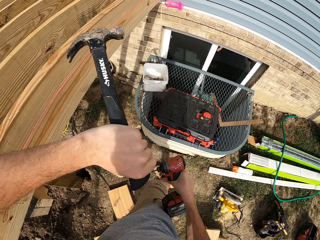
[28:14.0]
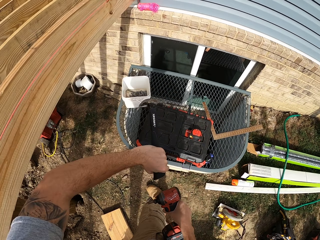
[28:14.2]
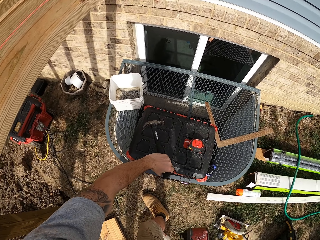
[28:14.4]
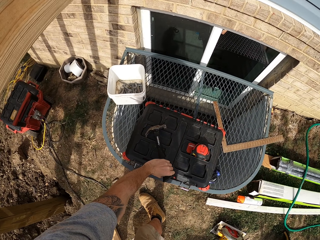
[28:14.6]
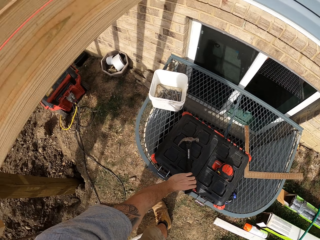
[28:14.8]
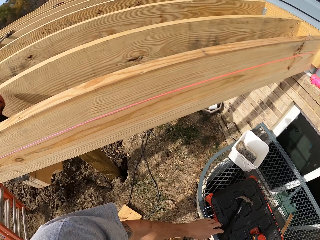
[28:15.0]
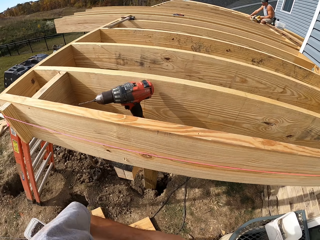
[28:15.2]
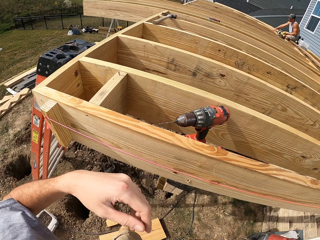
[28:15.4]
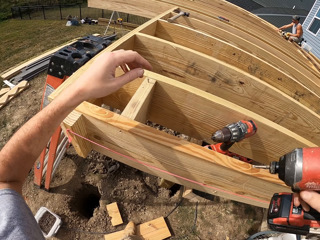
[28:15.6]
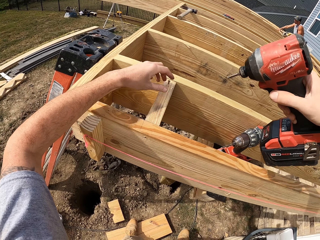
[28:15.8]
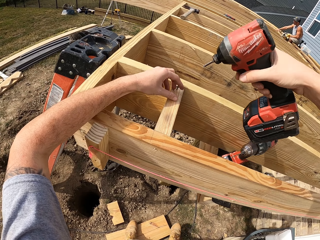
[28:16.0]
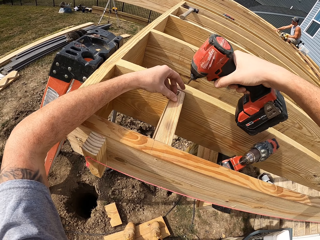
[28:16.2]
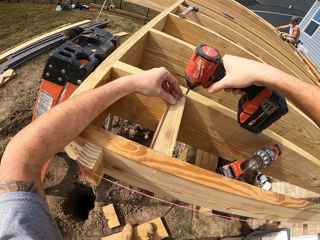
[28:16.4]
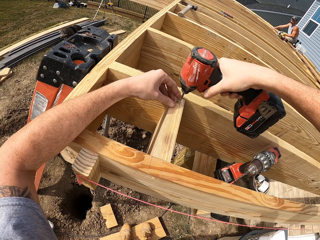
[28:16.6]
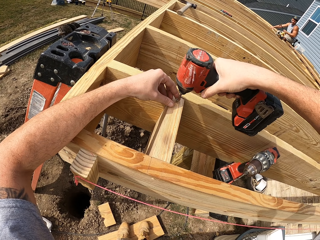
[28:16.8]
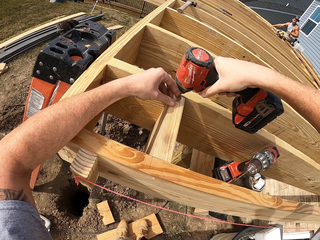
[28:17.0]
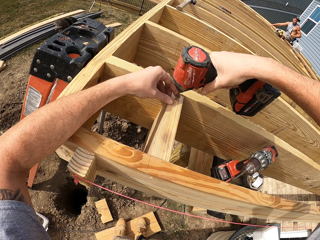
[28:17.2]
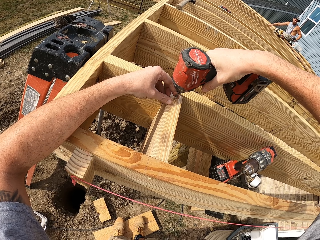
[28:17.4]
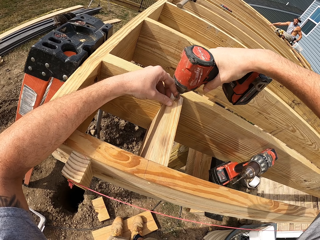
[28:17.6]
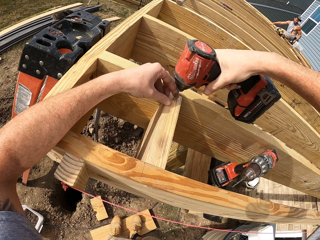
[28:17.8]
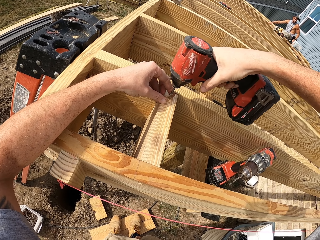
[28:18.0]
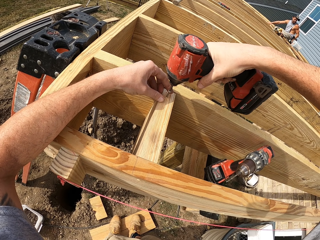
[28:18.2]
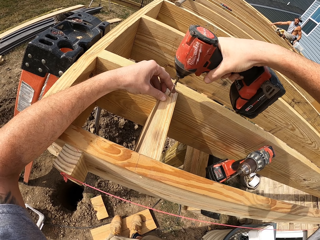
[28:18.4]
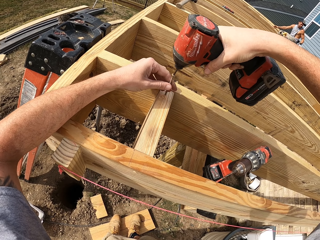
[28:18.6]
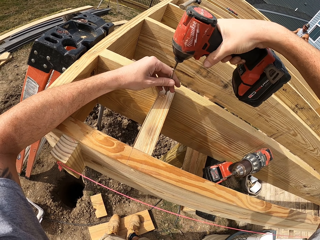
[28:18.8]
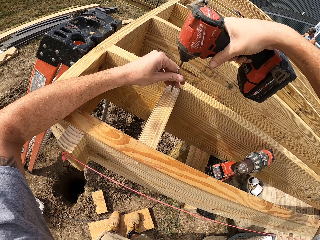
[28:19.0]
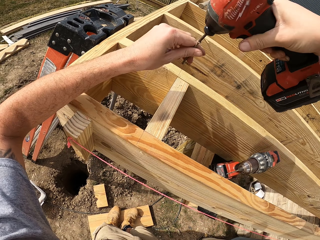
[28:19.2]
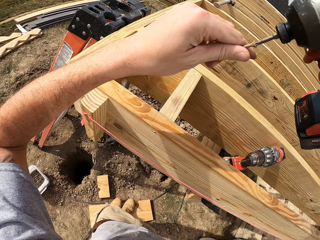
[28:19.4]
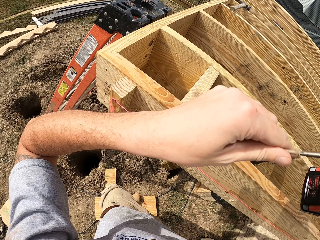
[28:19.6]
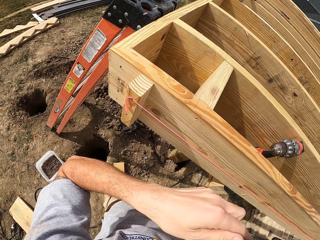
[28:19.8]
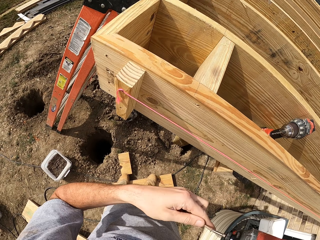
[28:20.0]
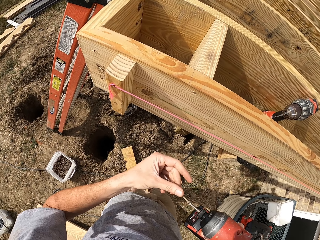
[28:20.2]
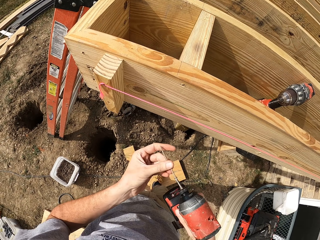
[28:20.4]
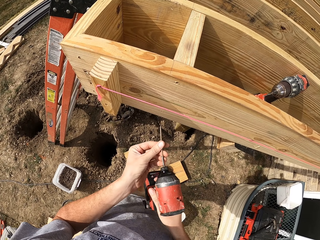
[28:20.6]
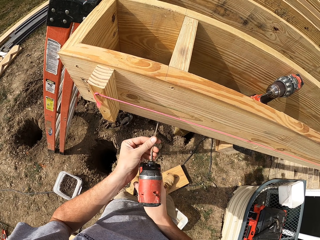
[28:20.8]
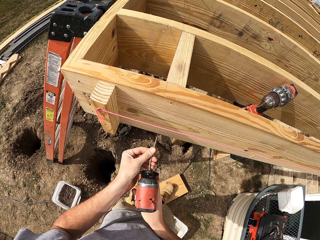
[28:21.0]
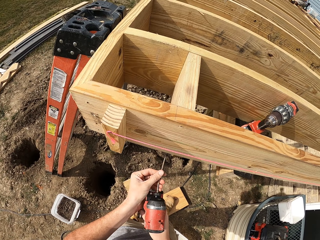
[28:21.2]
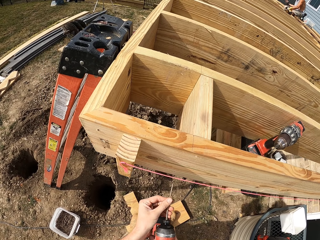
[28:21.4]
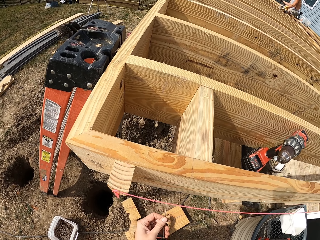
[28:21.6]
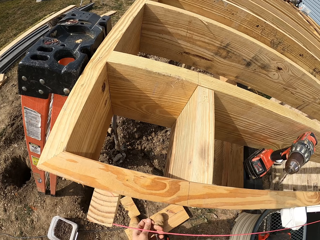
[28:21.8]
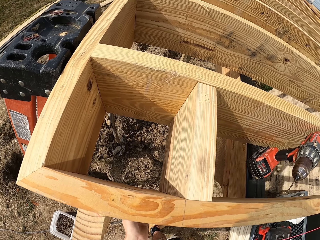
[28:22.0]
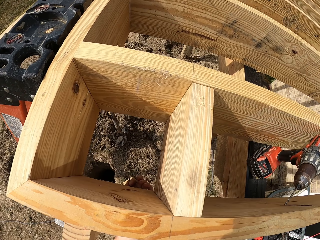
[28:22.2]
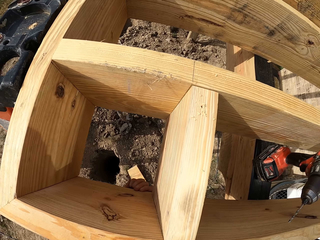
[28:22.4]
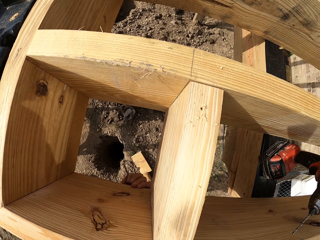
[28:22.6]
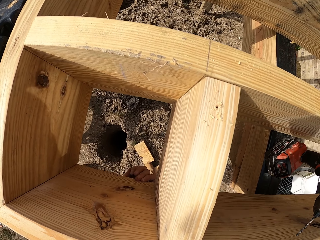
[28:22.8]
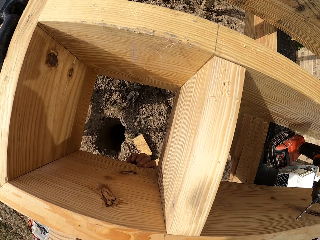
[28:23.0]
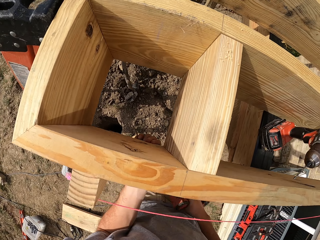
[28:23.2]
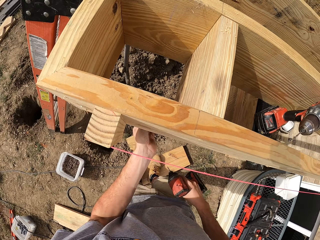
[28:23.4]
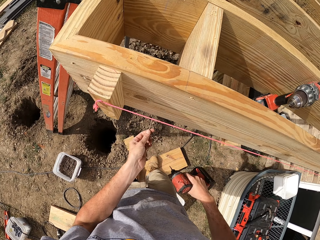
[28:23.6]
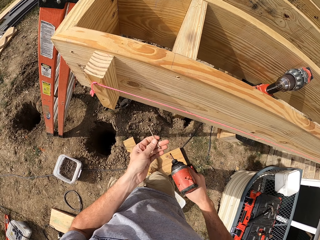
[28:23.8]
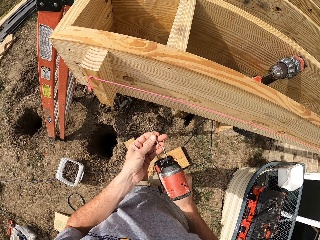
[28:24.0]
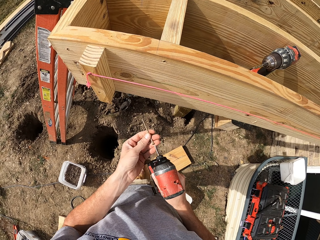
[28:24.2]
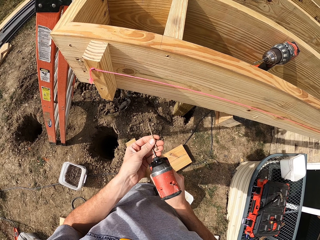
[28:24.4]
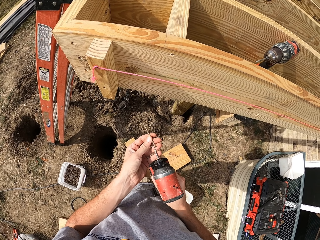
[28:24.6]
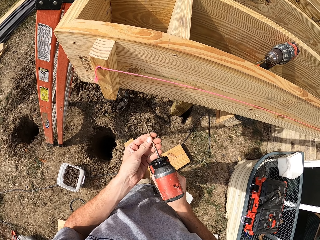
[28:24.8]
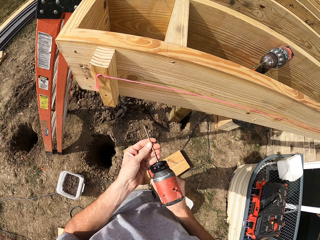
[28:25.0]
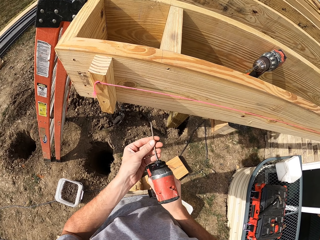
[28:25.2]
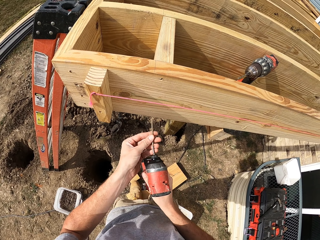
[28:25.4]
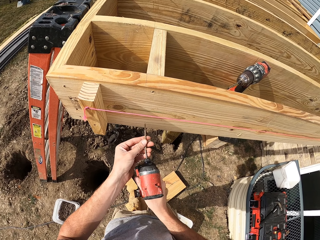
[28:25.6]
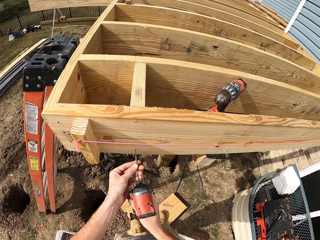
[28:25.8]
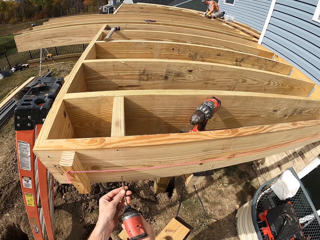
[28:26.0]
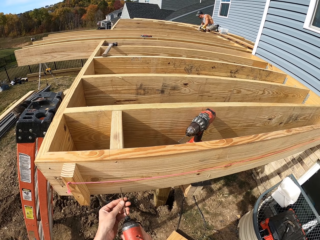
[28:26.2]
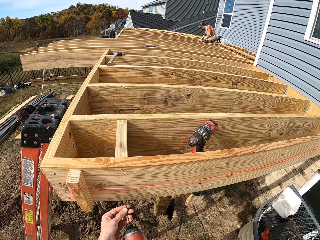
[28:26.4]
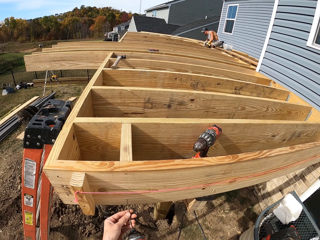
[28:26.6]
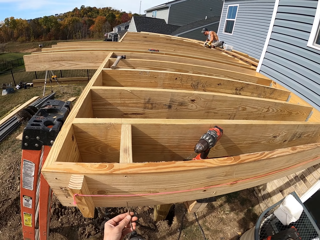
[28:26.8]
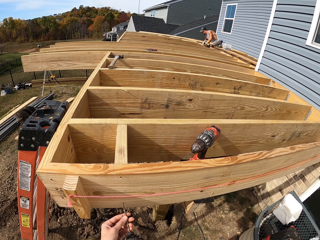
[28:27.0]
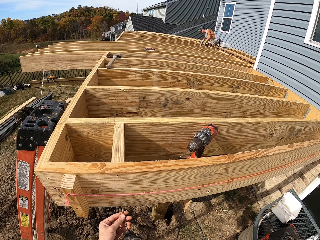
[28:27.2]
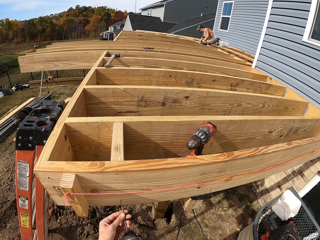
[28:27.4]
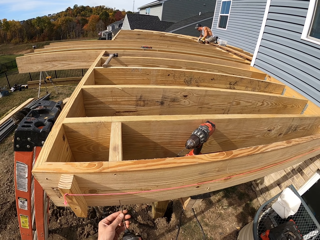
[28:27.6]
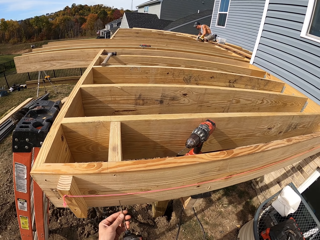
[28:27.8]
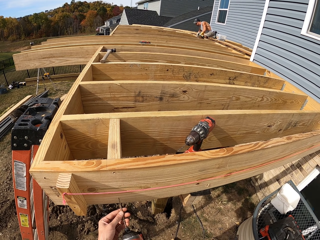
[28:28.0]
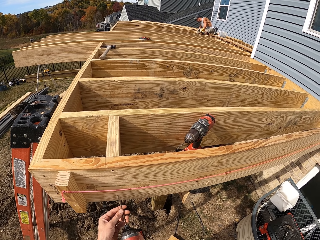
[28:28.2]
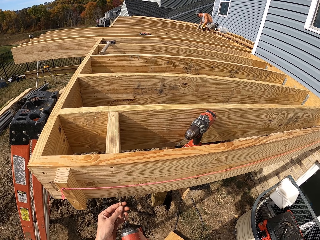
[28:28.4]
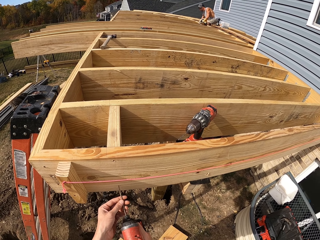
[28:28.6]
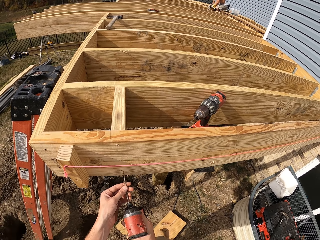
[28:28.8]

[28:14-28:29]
The camera wearer puts the claw hammer on the tool box. They remove a drill bit with the drill. They remove nails from the slab. They hold the wood. They put nails in the drill bit. They fix the nails with the drill driver. They insert the drill bit in the wood with the drill.

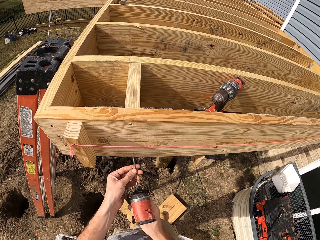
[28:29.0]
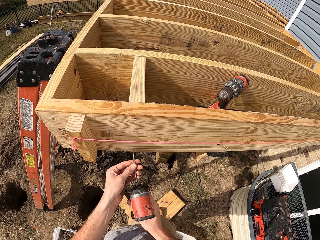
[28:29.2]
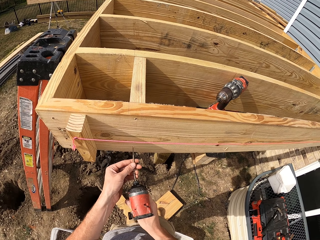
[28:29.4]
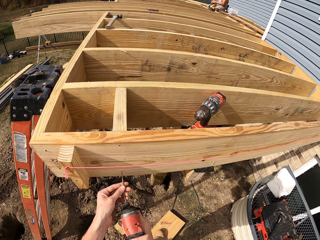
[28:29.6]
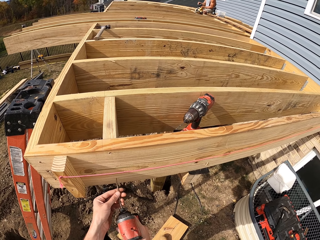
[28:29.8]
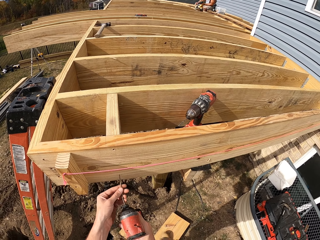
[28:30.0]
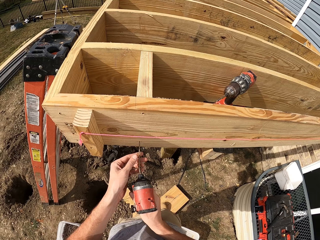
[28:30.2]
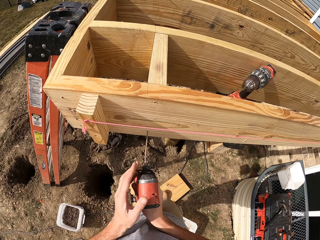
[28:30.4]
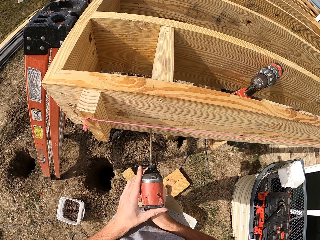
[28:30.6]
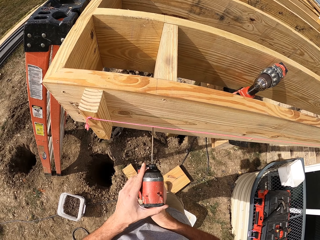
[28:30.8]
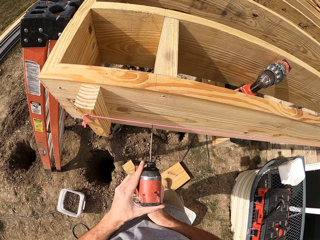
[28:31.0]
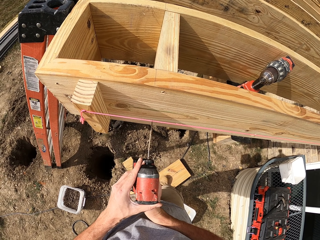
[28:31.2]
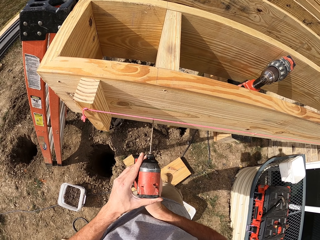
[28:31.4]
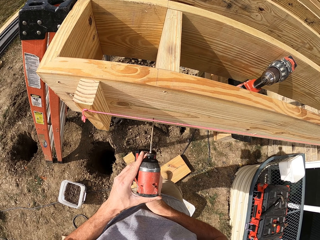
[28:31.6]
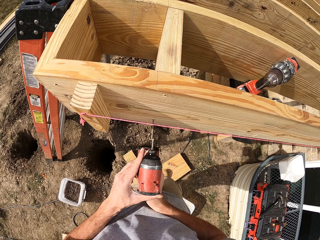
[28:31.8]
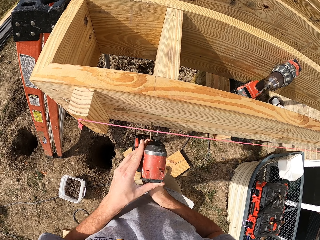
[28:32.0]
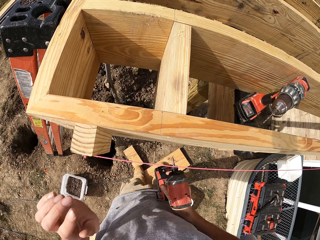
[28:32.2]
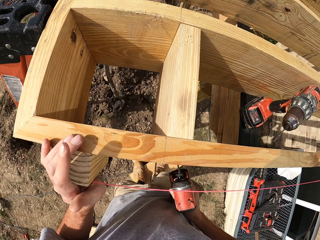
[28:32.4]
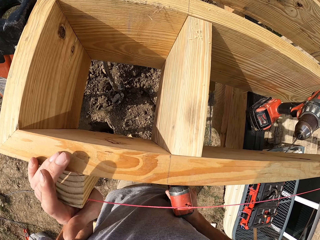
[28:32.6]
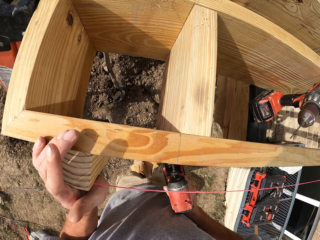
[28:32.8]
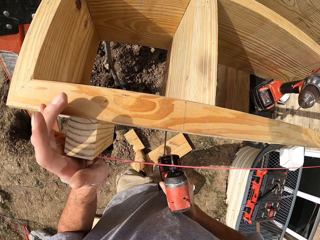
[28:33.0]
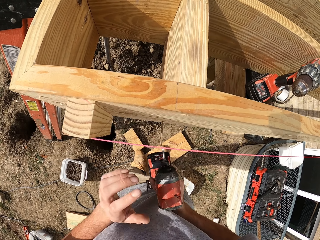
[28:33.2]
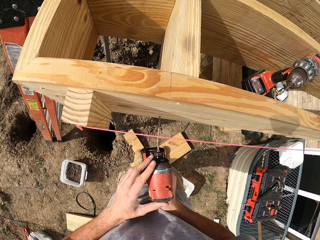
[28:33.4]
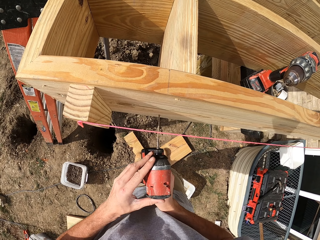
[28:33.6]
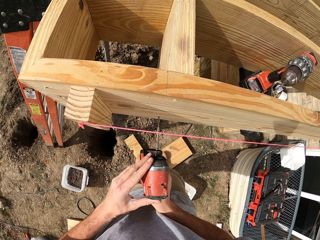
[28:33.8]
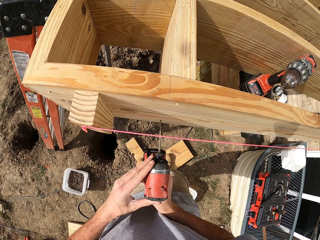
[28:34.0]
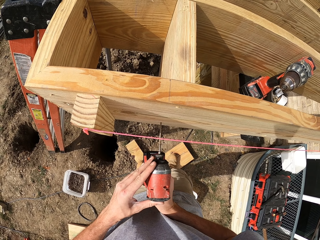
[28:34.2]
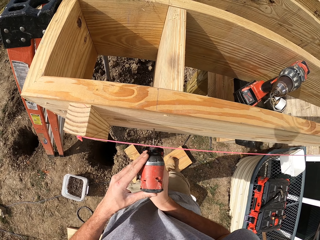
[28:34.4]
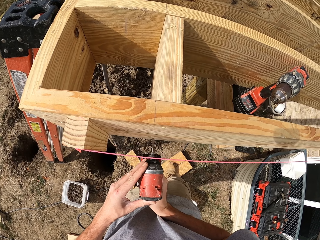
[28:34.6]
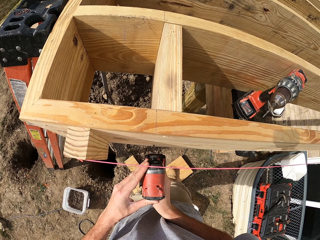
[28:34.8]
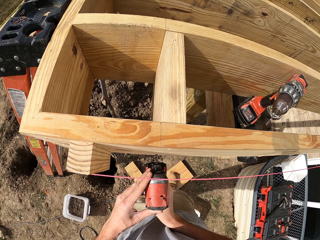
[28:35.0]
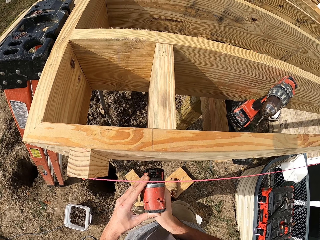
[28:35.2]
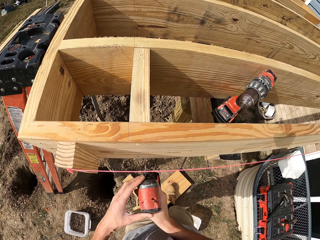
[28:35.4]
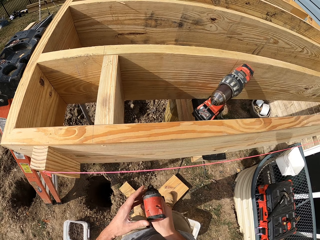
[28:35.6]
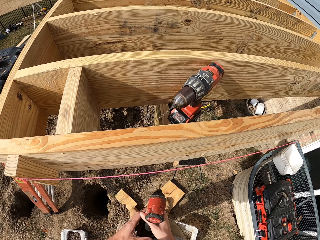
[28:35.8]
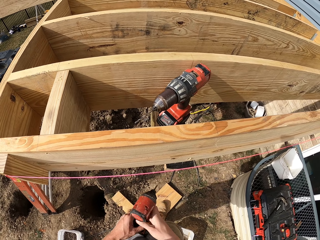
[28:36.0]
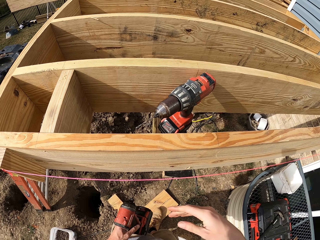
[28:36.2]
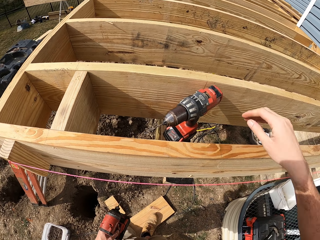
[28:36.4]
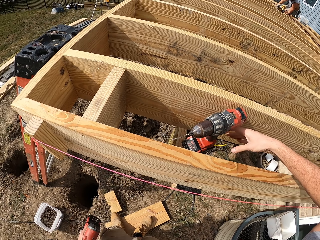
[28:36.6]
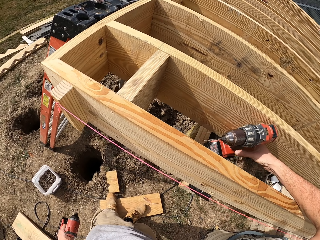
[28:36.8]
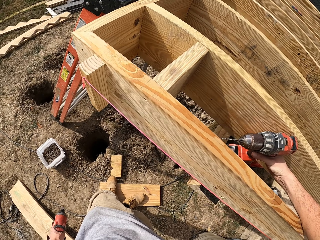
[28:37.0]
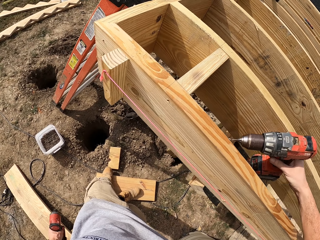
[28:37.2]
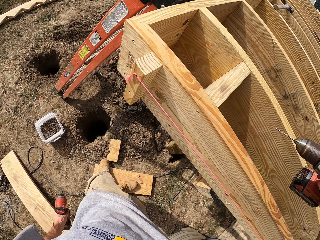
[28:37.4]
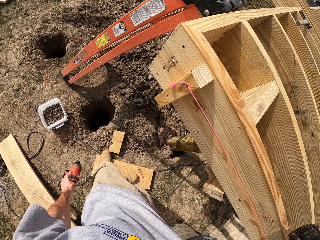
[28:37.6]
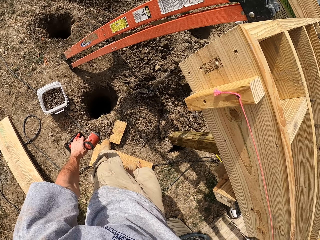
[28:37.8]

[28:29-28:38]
The camera wearer picks up a drill.
